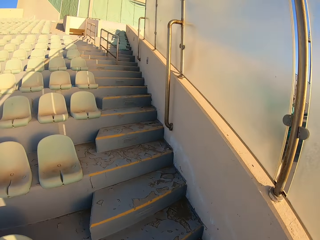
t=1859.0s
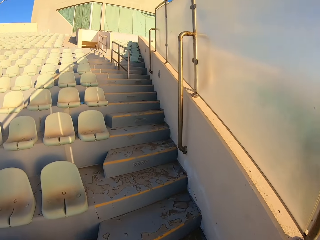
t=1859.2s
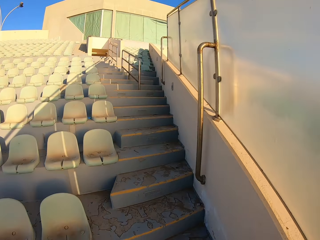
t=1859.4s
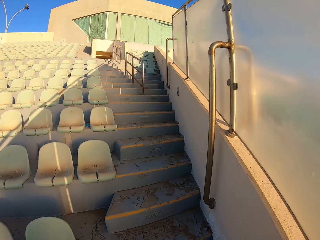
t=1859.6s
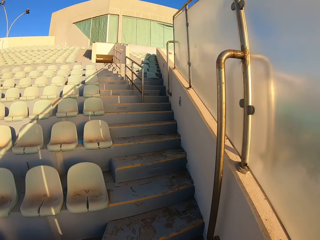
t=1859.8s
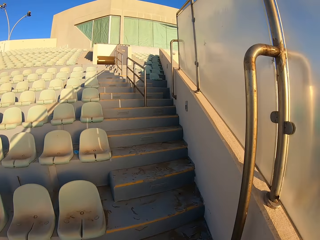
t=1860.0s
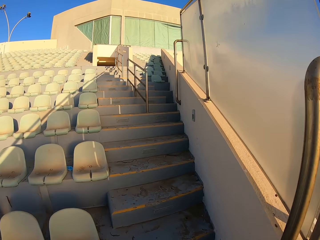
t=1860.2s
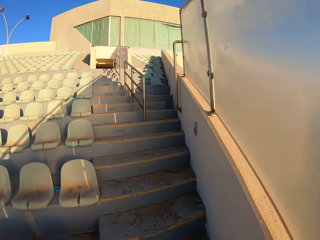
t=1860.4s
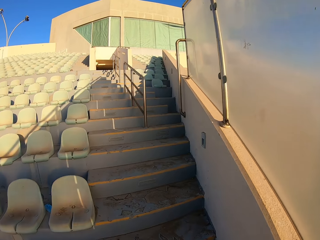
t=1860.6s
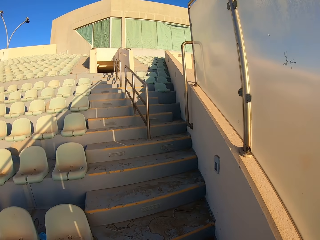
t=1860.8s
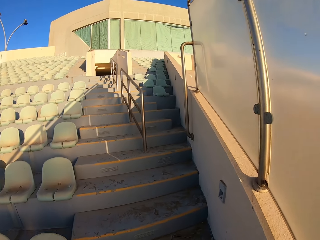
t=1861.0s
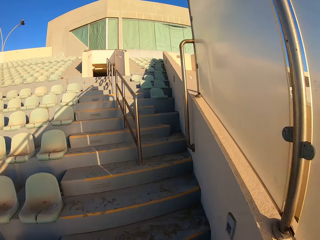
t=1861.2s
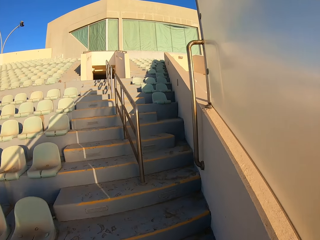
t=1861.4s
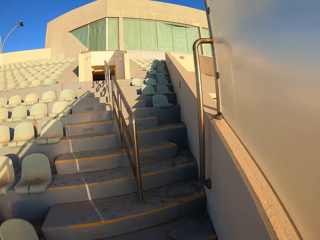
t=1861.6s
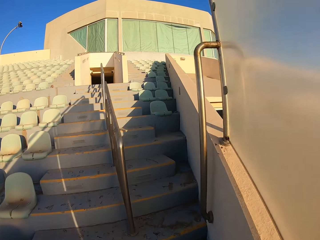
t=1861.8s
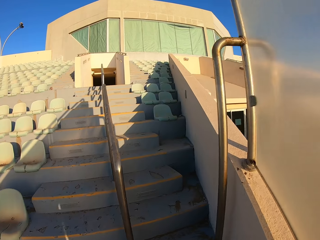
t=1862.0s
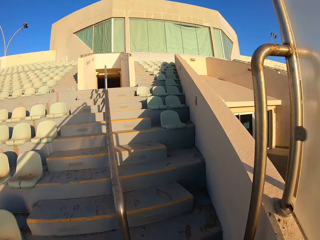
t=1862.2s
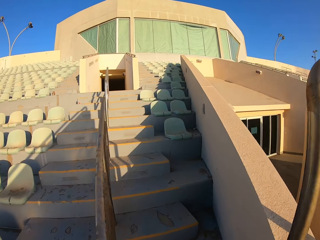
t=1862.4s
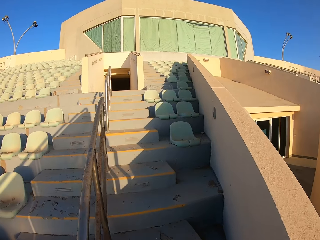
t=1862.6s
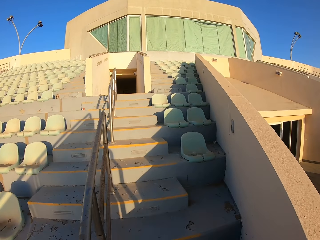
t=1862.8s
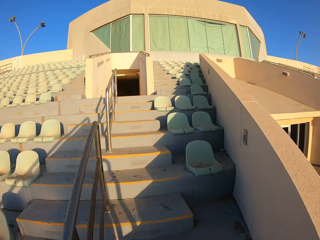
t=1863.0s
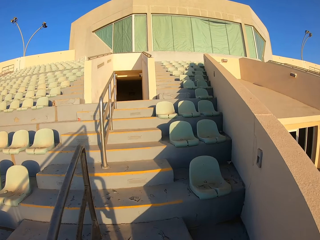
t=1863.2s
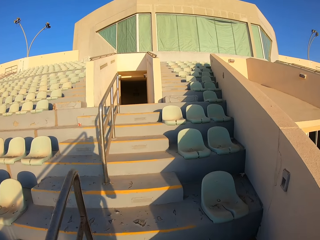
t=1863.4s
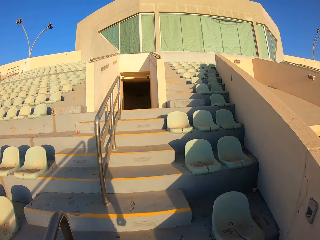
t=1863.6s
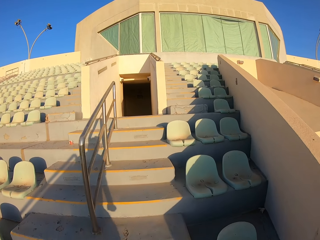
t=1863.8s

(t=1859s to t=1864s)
The camera wearer jogs up the stairs.

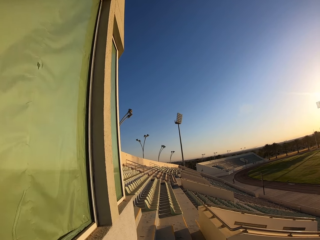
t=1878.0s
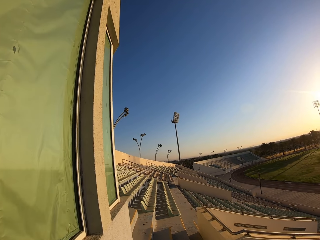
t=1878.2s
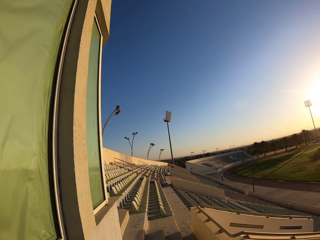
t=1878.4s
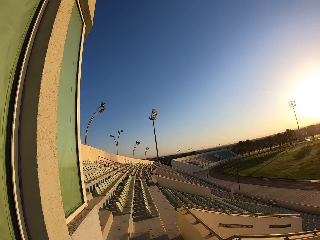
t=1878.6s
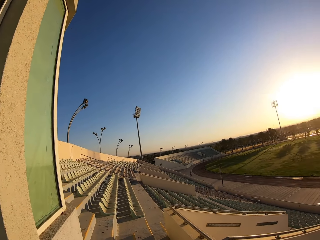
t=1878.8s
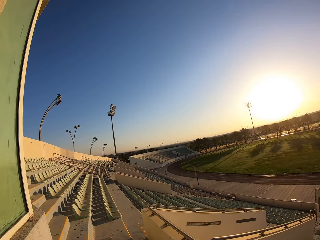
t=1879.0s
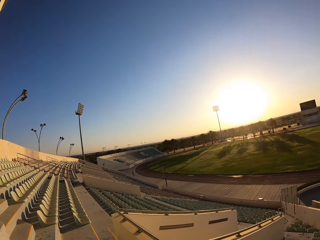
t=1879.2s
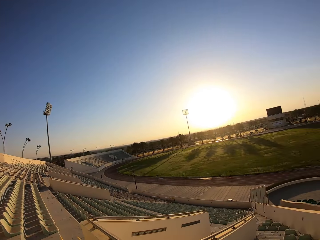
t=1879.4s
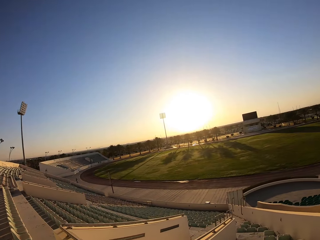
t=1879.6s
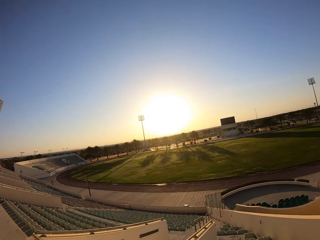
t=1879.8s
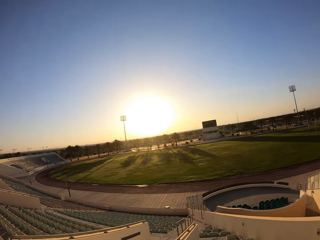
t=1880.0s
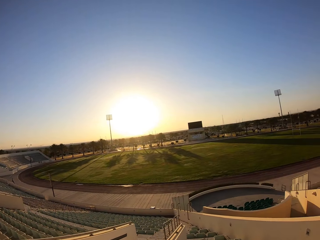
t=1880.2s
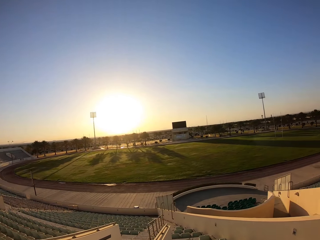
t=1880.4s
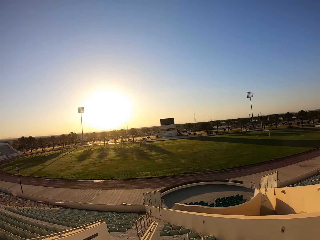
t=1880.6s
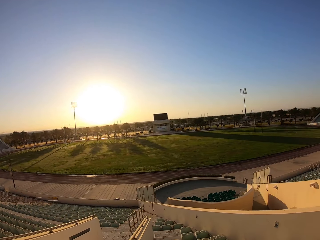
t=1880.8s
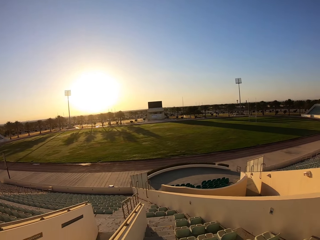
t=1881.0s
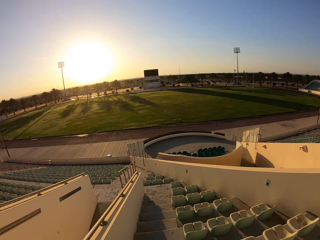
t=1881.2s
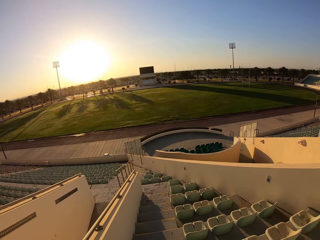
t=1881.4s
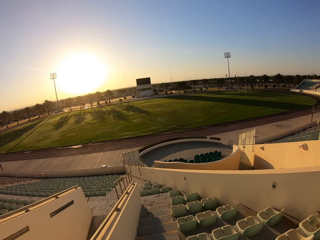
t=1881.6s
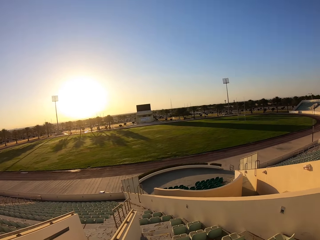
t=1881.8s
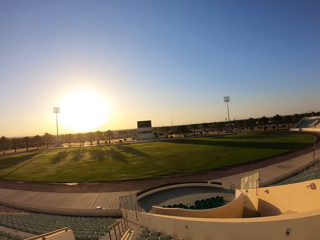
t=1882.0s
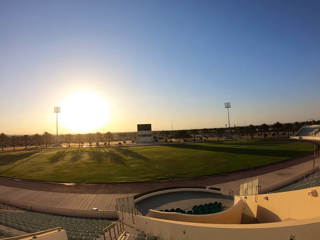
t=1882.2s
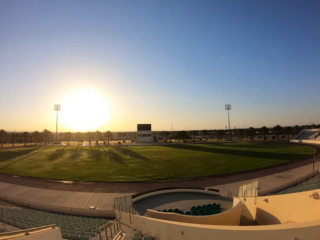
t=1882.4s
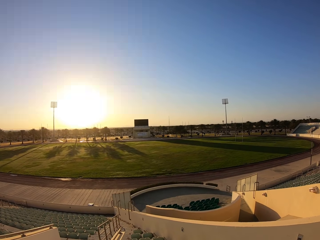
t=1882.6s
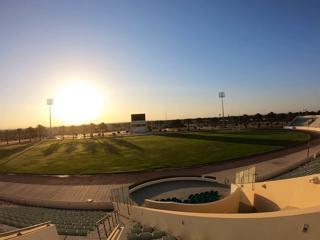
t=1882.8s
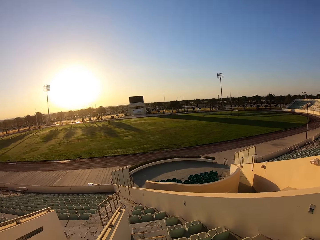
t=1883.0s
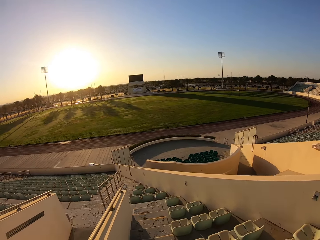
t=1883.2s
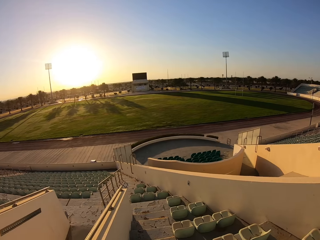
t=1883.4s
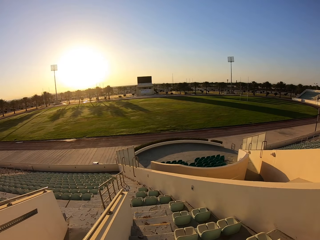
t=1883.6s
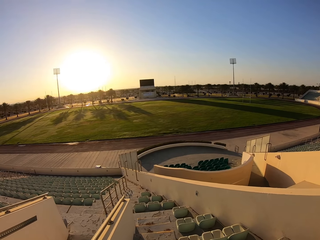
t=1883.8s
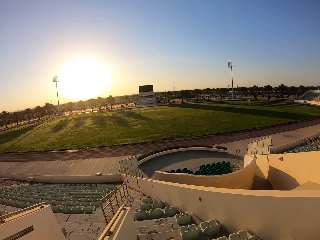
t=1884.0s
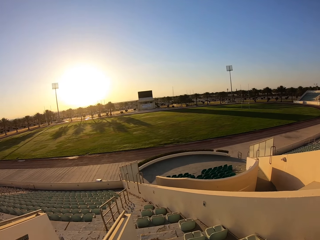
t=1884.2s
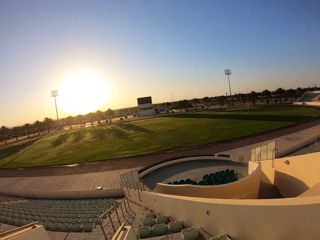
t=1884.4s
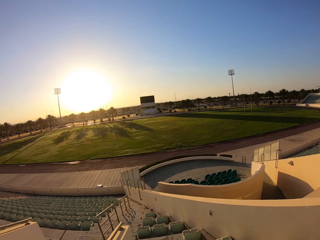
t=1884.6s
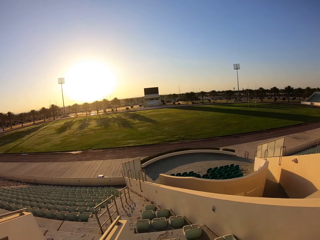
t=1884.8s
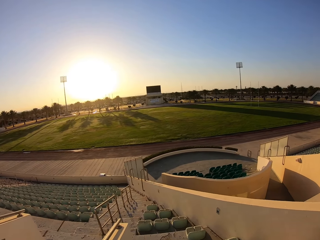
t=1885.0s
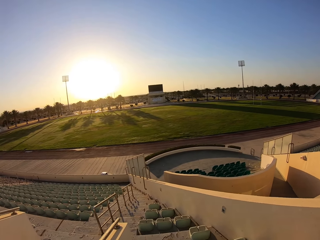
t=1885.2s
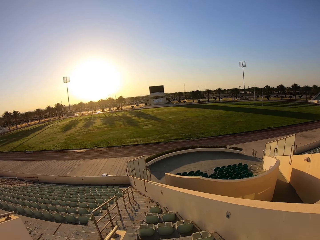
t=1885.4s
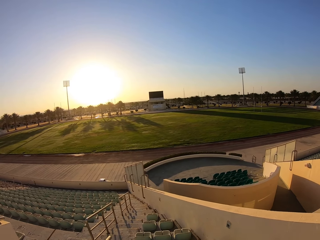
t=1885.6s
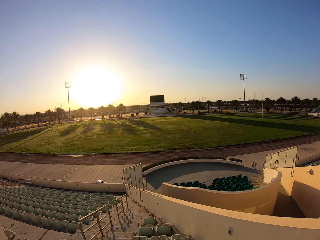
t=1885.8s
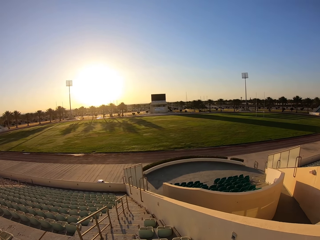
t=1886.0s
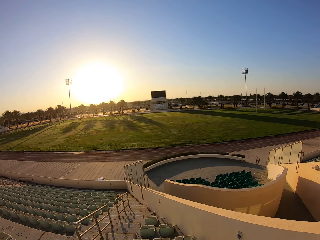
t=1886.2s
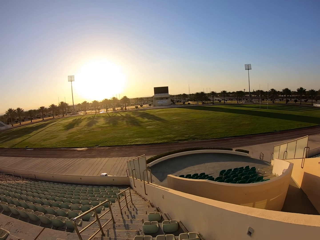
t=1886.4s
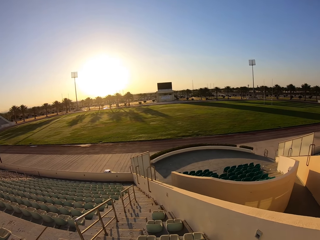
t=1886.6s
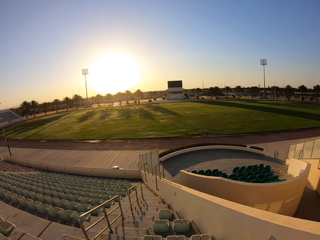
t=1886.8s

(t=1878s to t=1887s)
The camera wearer looks around the stadium. They walk down the stairs and walk around the stadium.

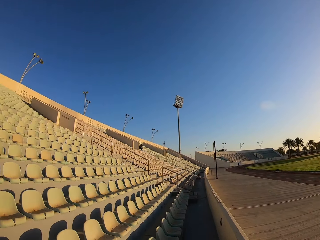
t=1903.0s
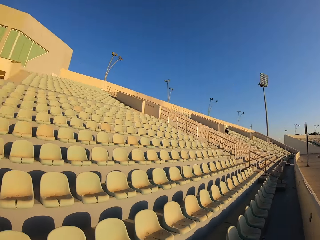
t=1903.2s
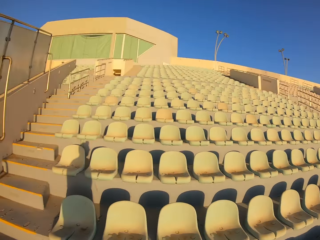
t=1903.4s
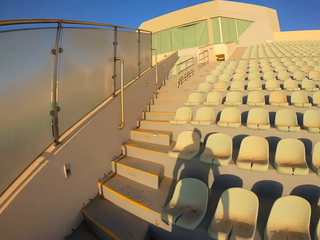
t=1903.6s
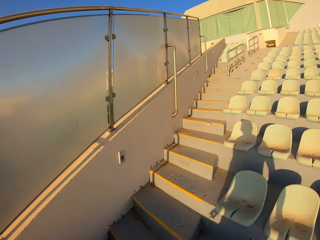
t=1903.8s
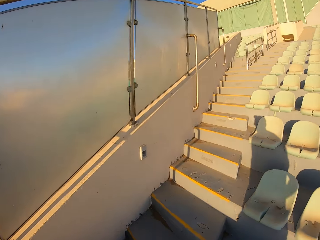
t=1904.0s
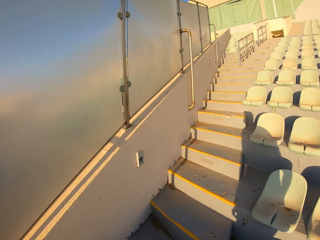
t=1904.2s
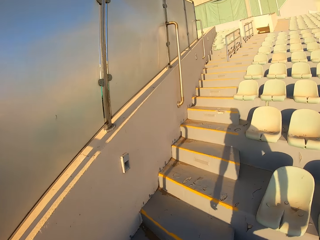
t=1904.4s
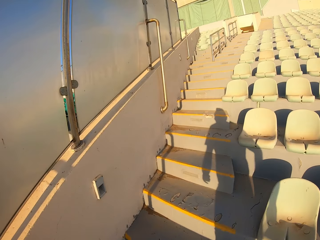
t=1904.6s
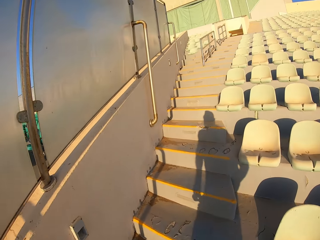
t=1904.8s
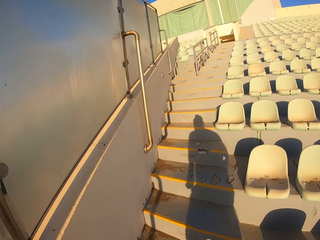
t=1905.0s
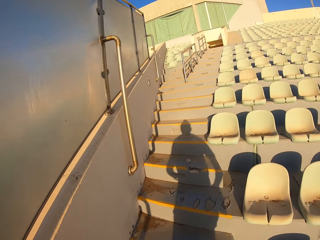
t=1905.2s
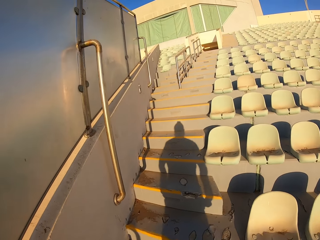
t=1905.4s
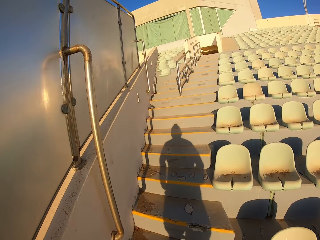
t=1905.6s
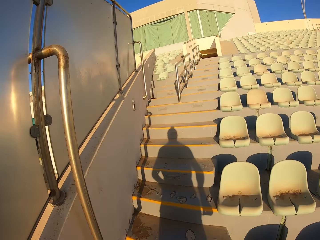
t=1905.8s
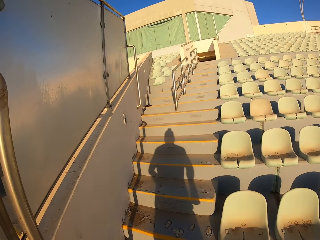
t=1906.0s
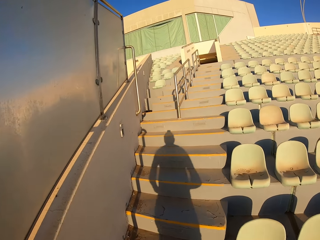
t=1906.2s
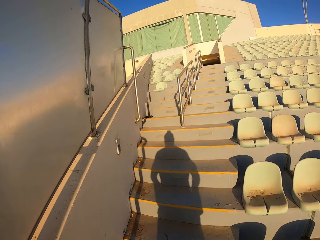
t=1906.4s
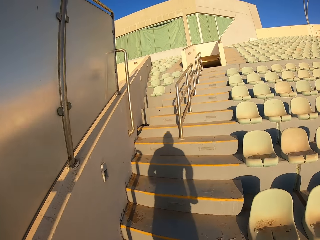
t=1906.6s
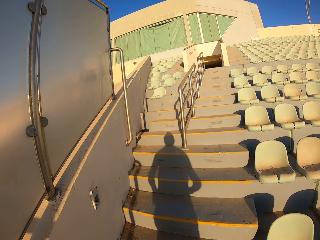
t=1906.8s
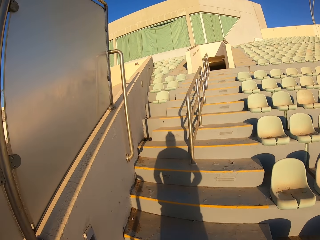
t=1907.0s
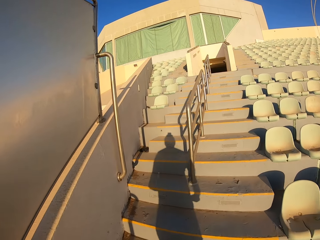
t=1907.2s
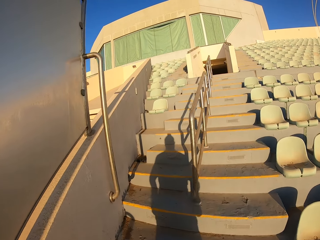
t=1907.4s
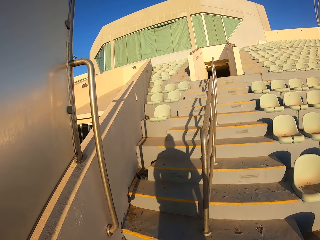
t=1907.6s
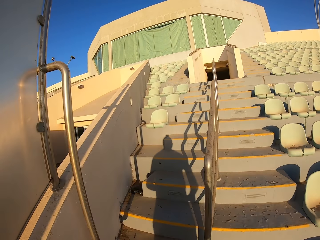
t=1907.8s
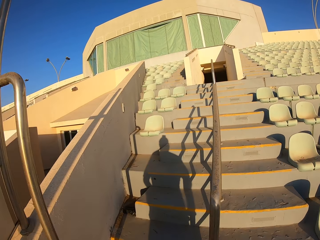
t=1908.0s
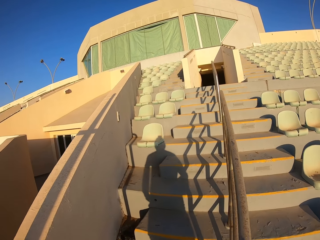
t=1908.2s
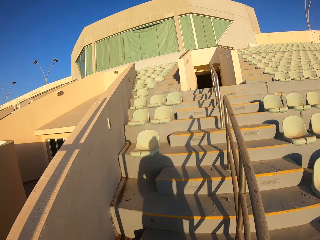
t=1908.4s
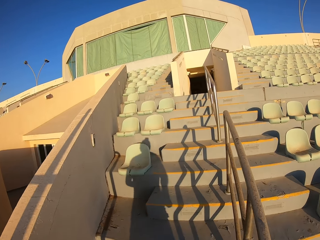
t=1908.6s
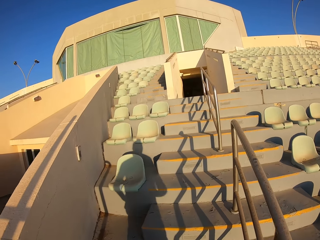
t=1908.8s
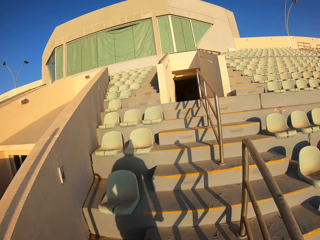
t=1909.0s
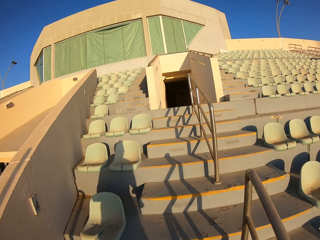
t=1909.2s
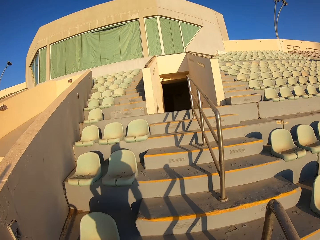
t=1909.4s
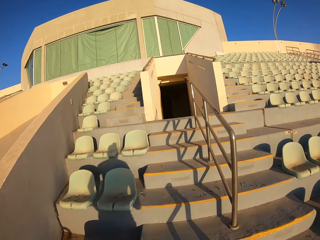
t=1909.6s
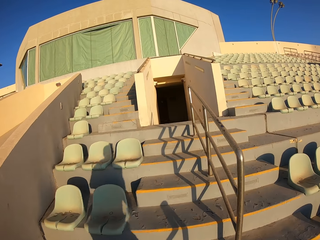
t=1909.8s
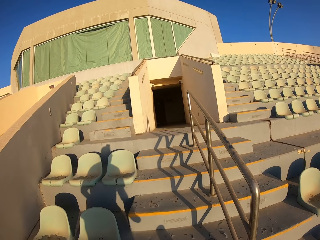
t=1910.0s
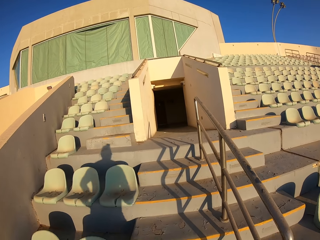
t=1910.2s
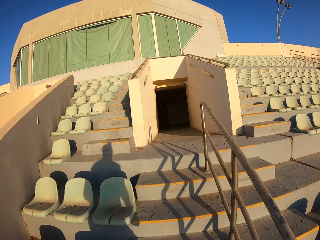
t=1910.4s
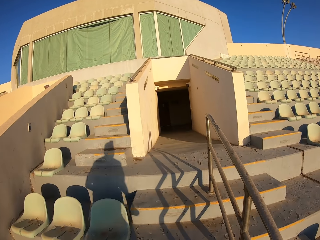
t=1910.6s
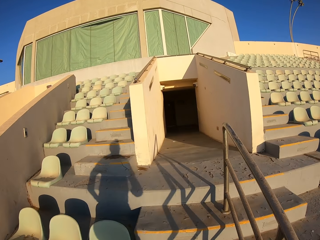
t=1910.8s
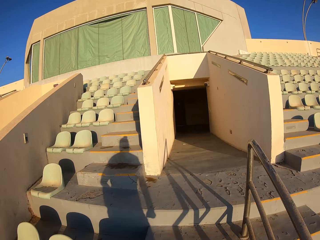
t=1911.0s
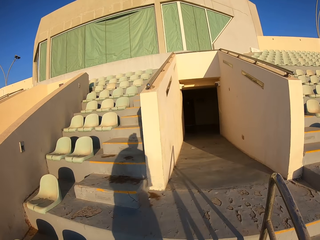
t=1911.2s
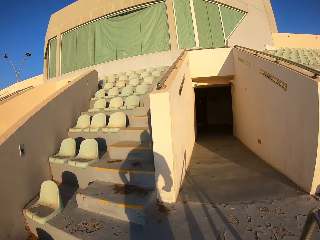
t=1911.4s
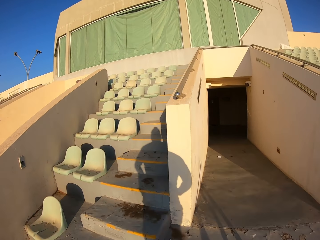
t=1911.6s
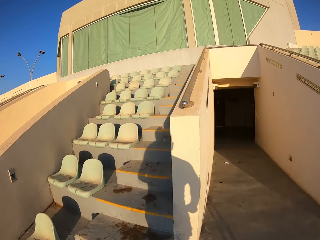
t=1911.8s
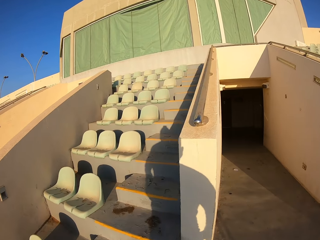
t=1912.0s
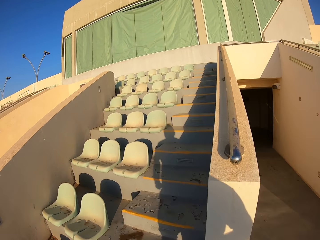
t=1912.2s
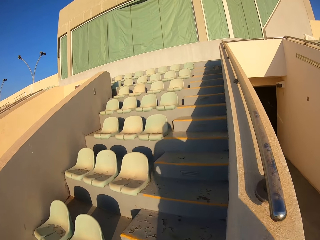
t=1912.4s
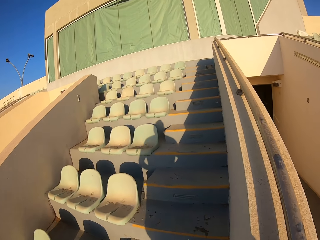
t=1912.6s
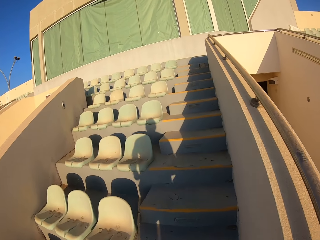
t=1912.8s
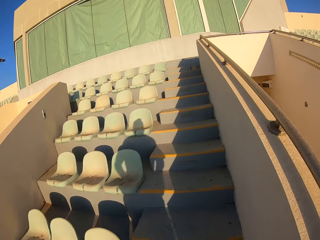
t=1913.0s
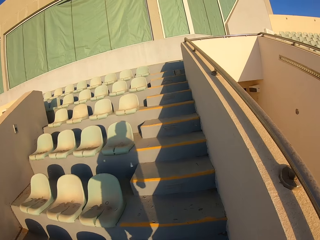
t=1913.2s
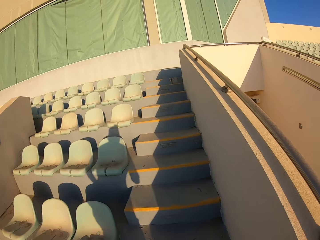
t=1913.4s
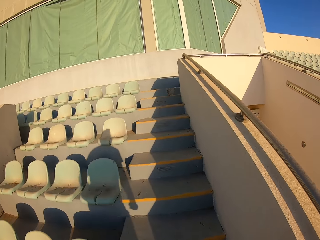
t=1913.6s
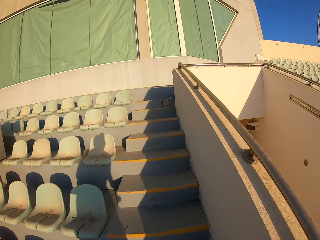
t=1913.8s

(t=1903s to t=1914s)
The camera wearer jogs up the stairs.
